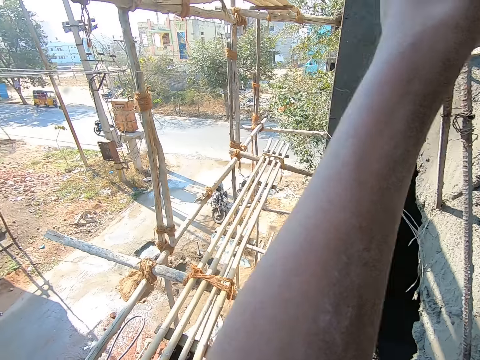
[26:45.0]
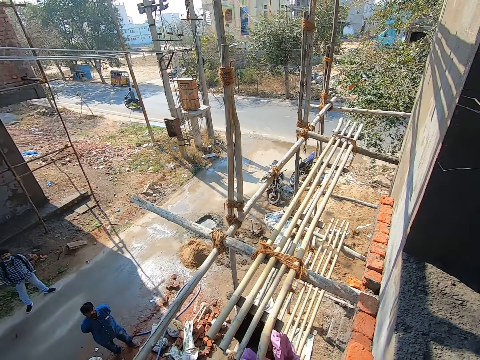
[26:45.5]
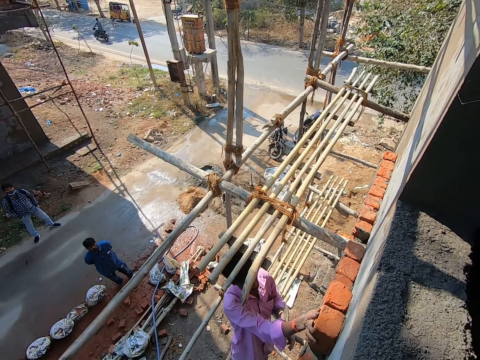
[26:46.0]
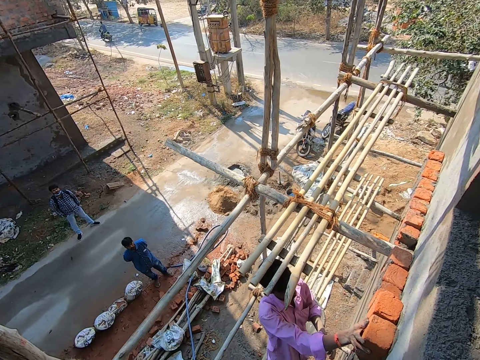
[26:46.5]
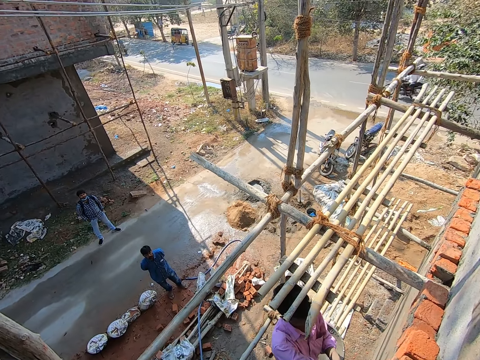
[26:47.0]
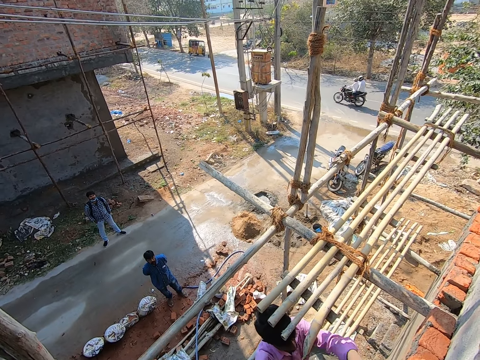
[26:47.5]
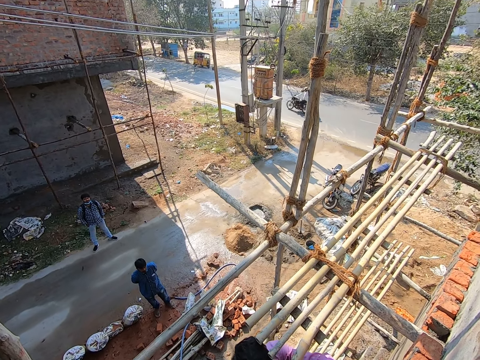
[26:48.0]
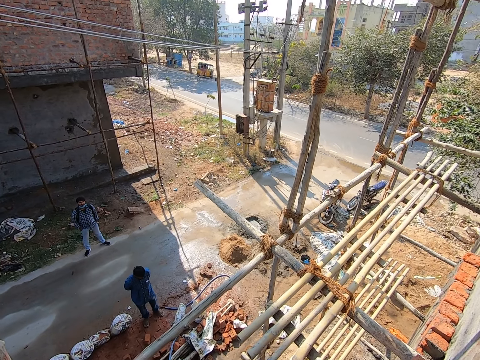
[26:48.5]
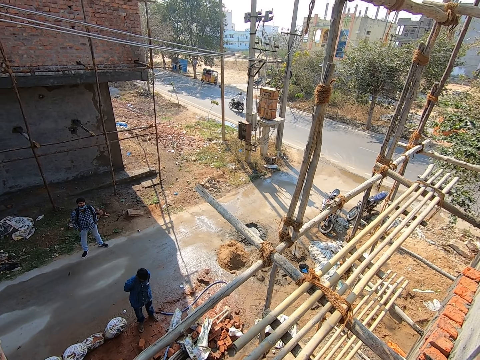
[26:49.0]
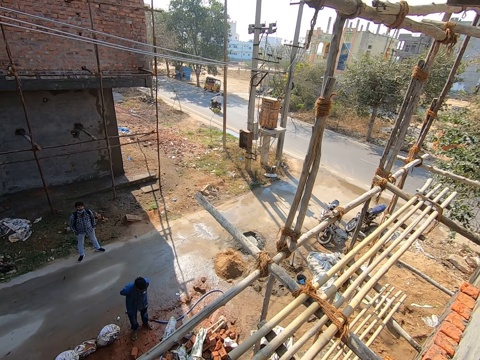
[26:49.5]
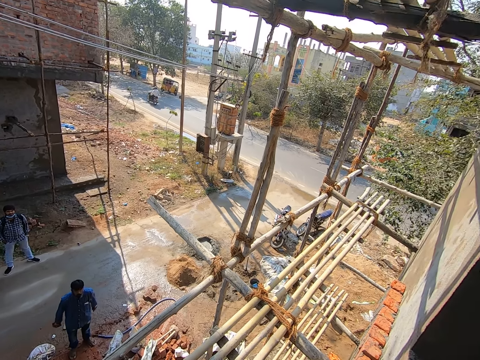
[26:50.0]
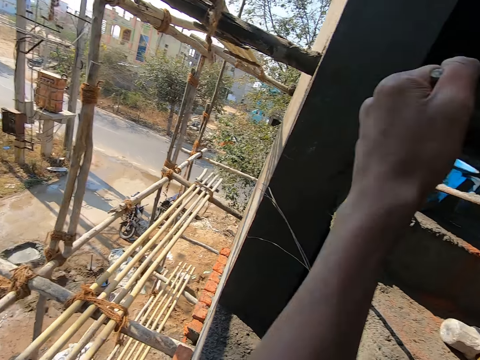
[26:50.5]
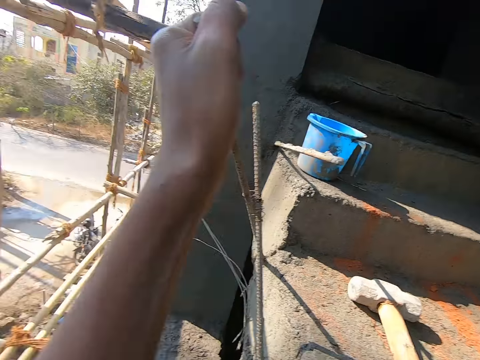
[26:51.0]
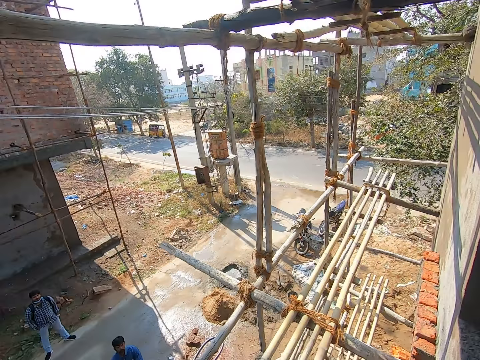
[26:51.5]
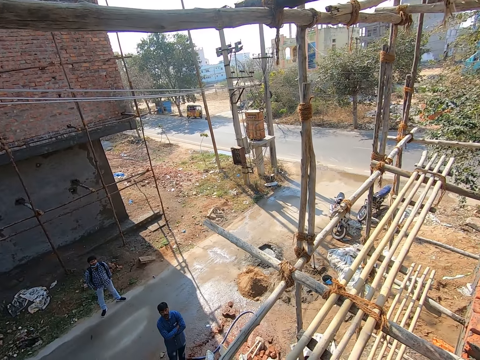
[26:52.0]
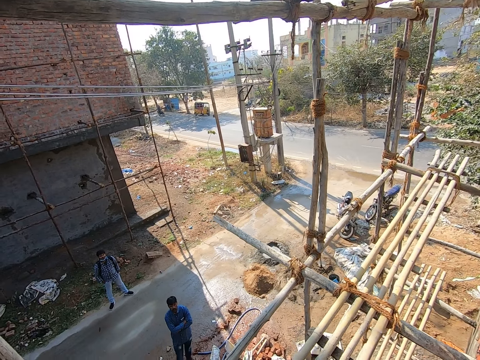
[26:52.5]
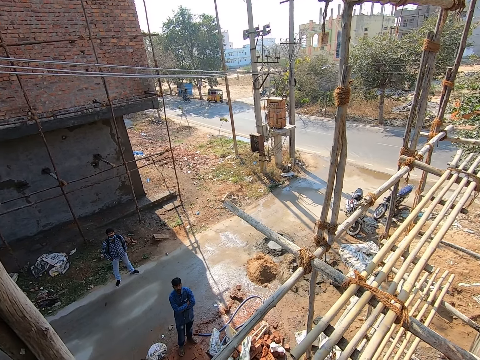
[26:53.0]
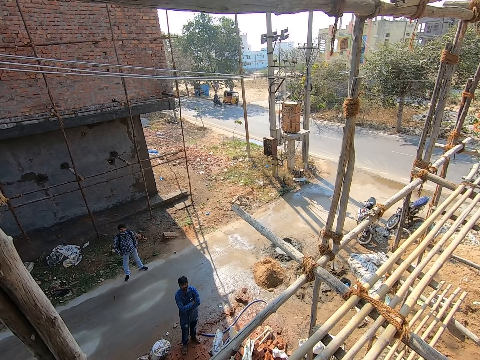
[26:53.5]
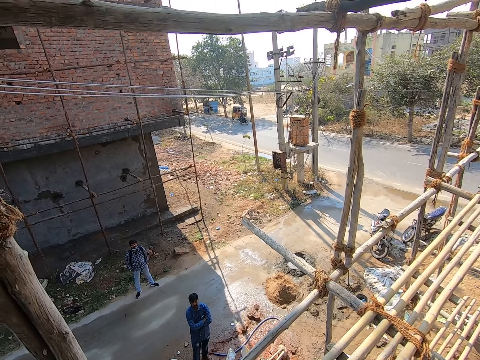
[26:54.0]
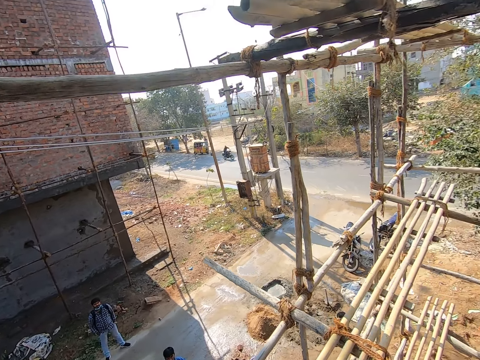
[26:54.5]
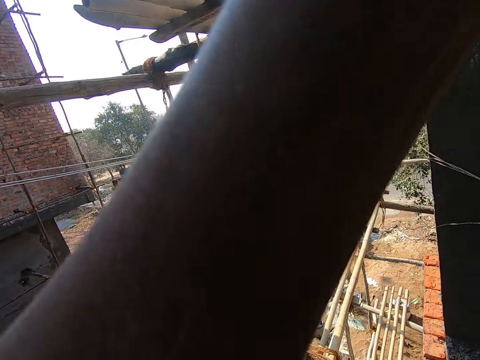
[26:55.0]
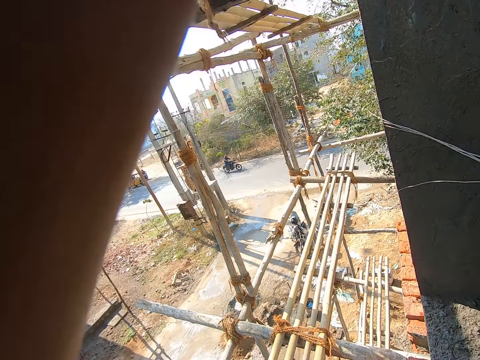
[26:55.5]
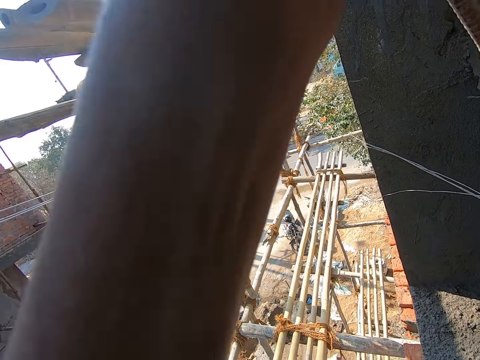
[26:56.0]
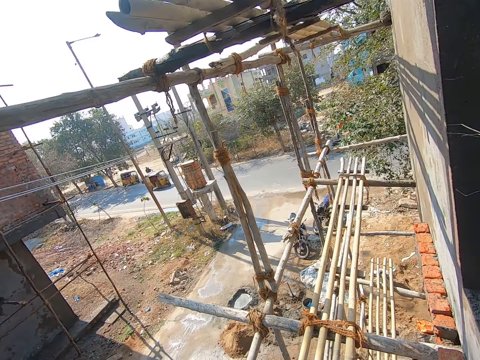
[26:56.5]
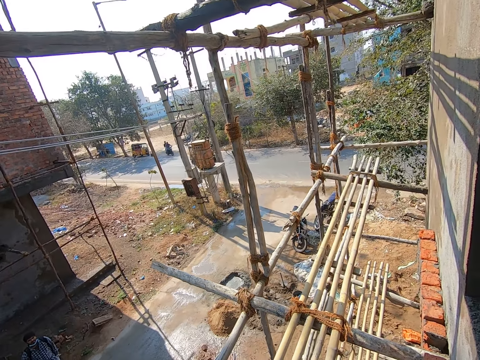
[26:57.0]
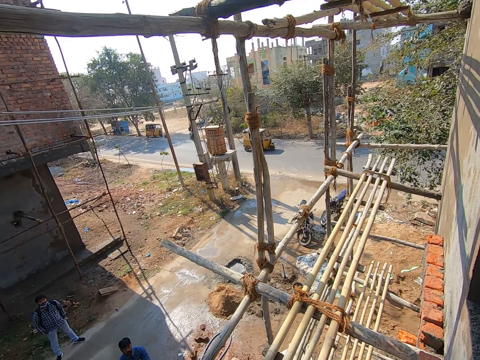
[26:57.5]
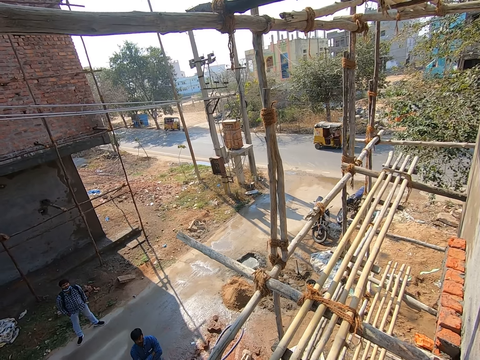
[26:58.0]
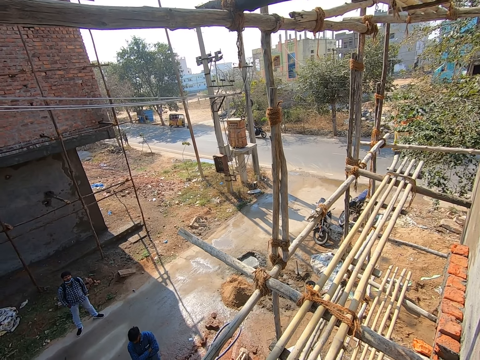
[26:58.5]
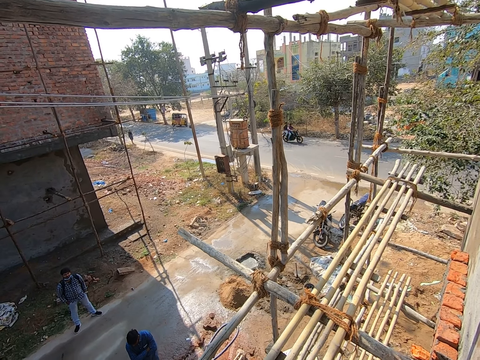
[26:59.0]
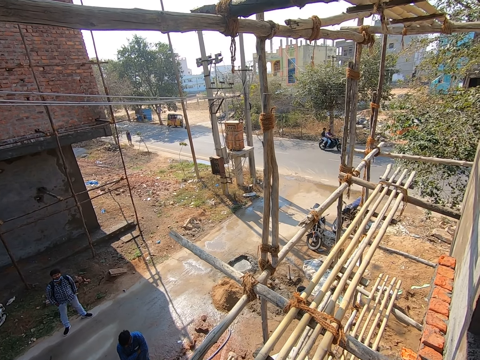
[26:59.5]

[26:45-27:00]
The camera wearer converses with the man. They look around the construction site. The man places the brick on the building. The camera wearer looks around the construction site.

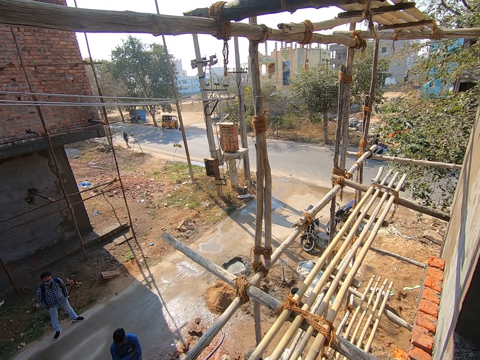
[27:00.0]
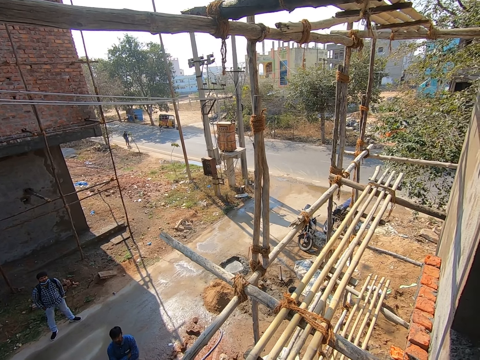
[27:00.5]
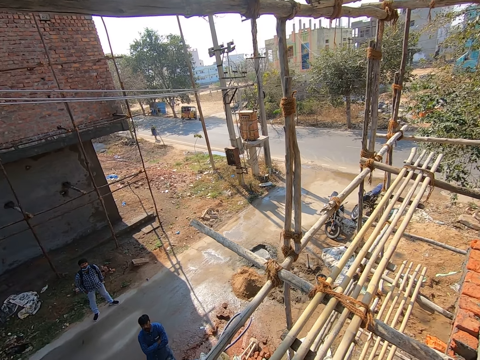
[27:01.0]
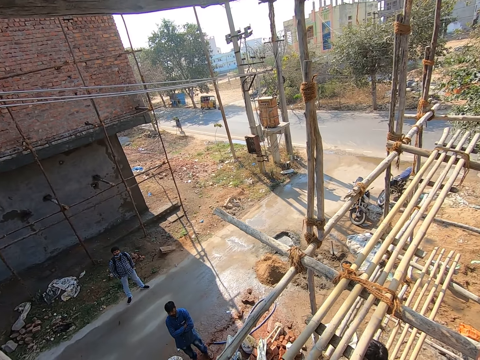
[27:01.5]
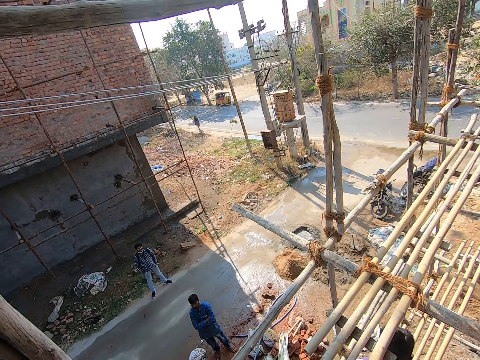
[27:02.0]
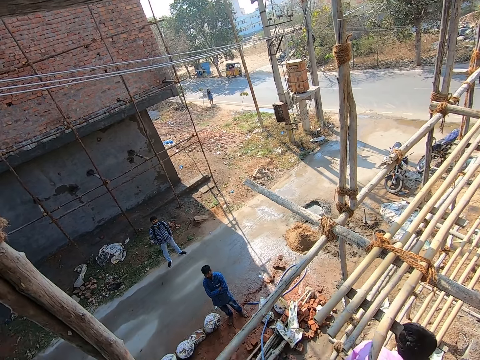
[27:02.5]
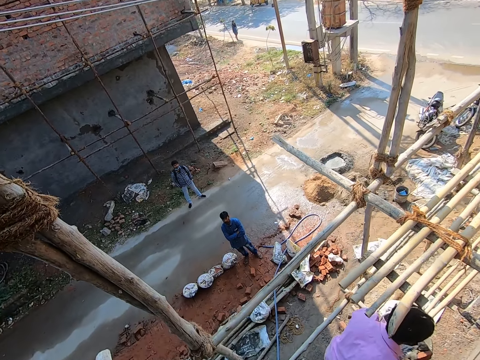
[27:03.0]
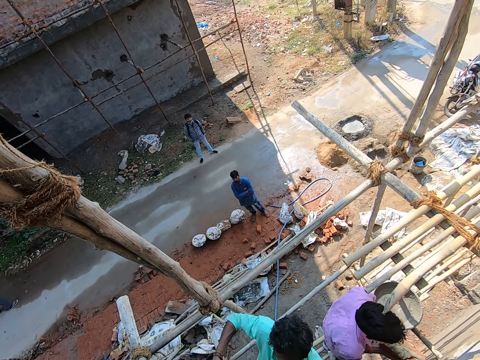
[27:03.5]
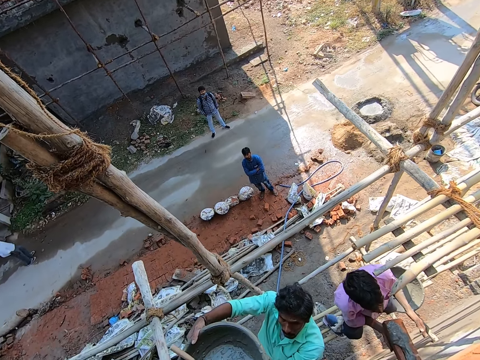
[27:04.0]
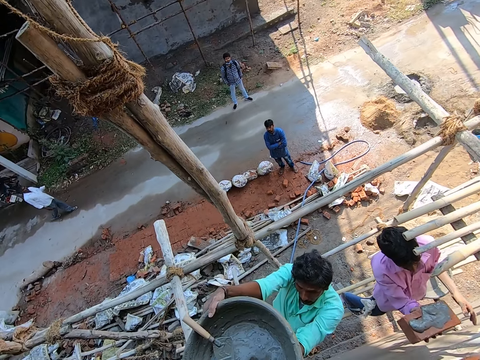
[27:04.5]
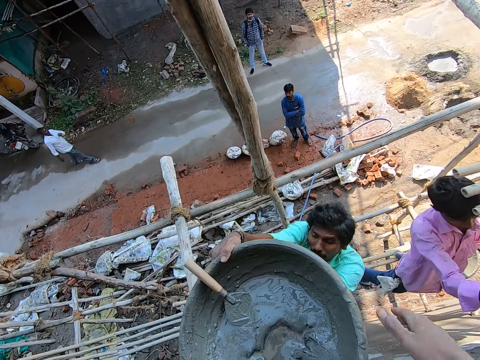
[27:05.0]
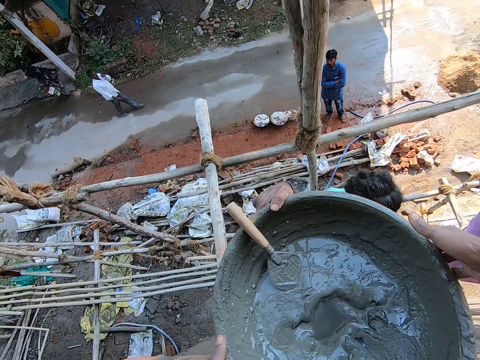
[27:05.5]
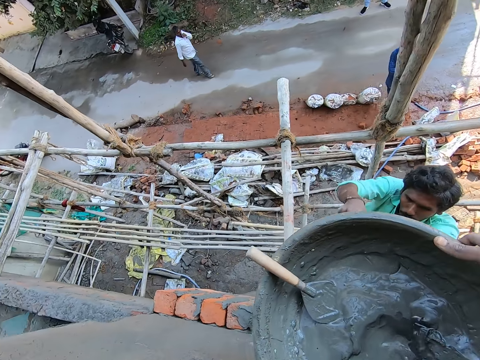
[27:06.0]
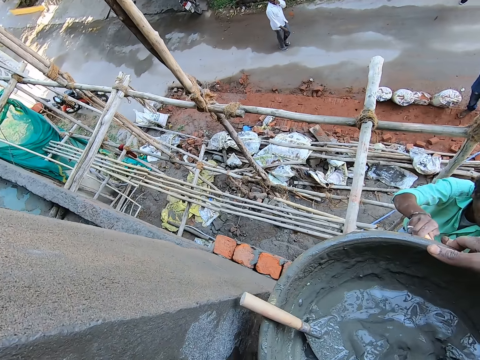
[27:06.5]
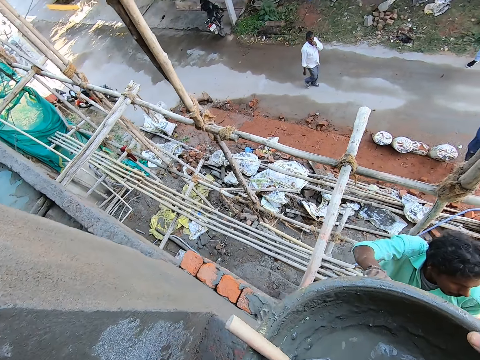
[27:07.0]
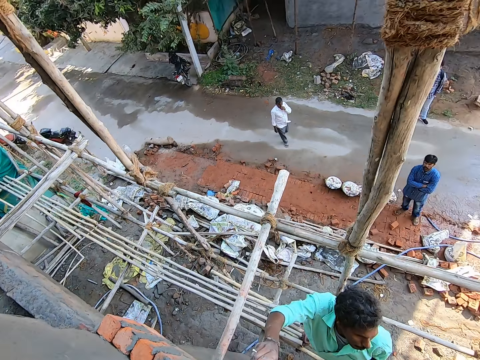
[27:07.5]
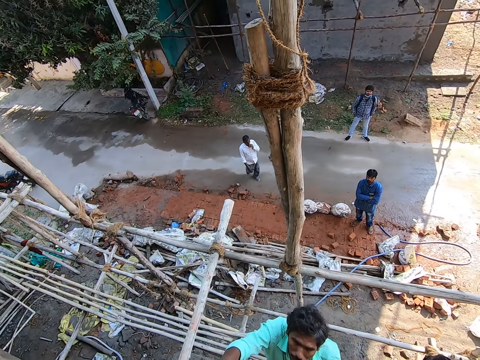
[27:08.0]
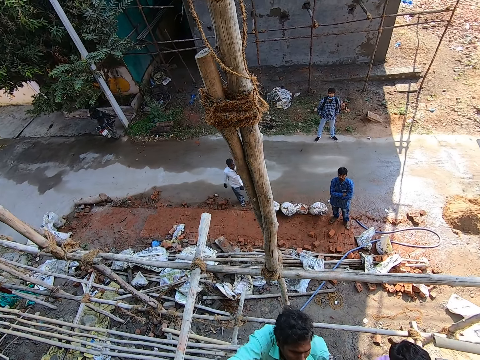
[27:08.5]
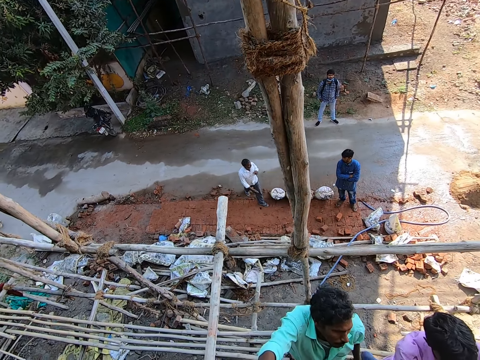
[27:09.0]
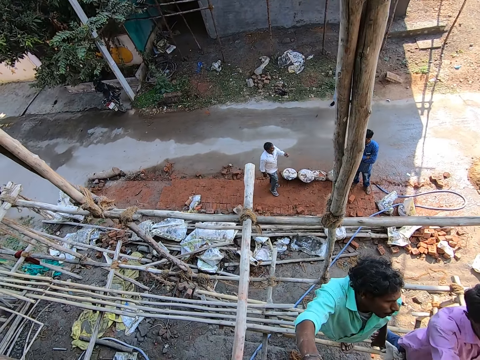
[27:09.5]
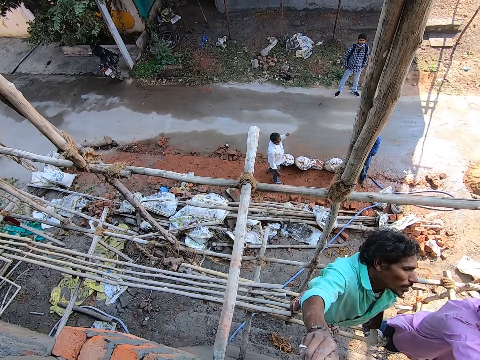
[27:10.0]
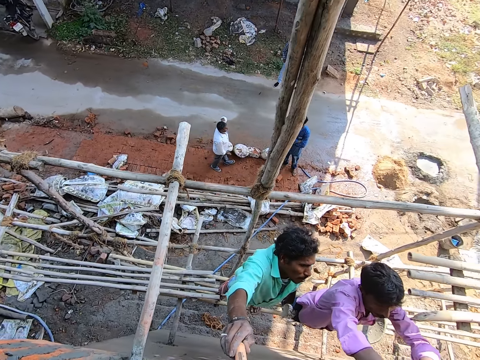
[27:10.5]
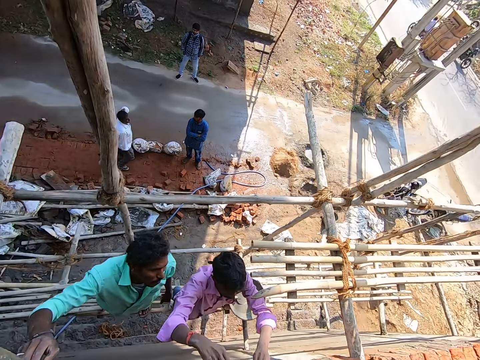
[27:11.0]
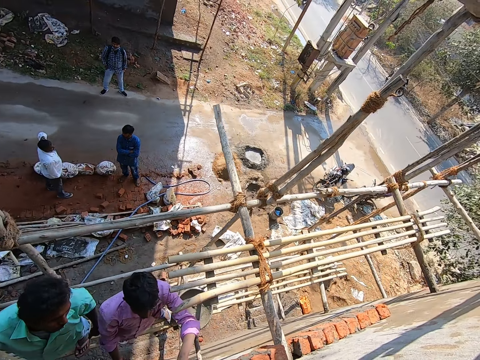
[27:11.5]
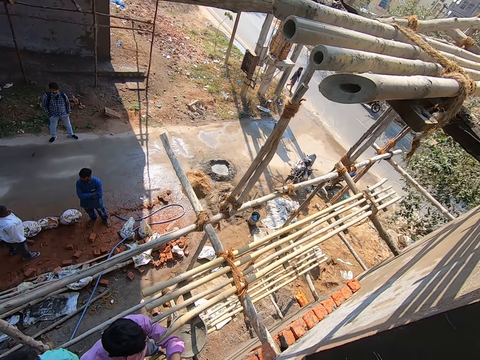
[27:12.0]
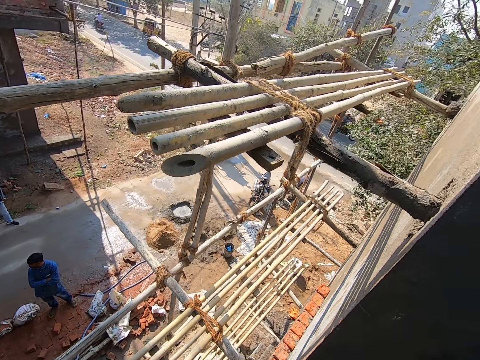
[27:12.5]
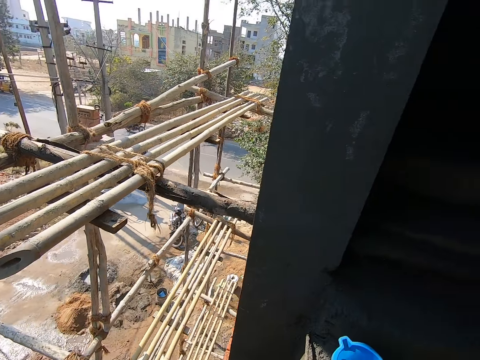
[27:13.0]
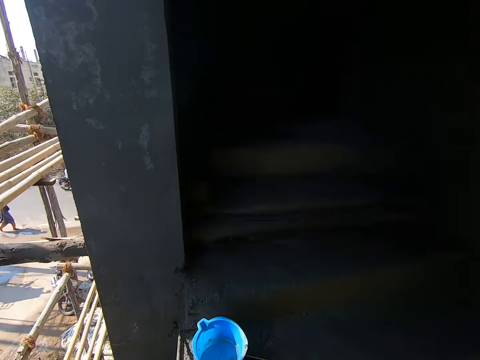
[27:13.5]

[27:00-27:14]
A man lays a brick on the building with his right hand. Another man passes the pan of mortar to the camera wearer with both hands. The camera wearer picks the cement basin and trowel. They look around the construction site. The other man passes the trowel to the camera wearer with his right hand. The first man places the brick on the building. The other man converses with the first man. The first man places the brick on the building.
